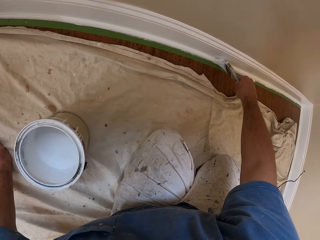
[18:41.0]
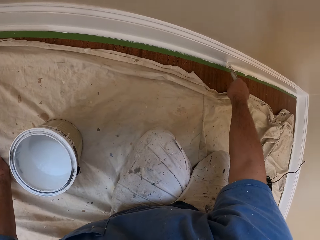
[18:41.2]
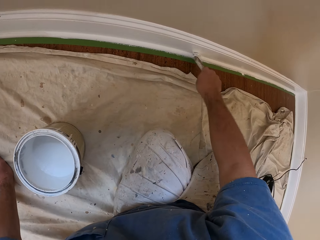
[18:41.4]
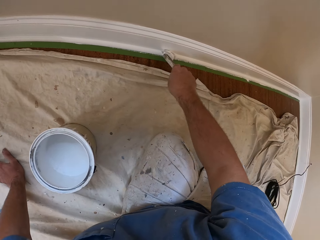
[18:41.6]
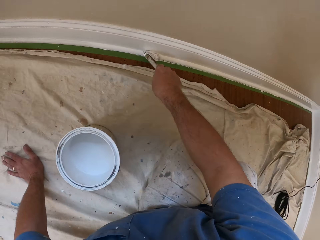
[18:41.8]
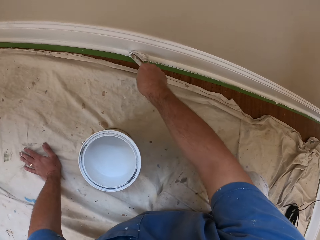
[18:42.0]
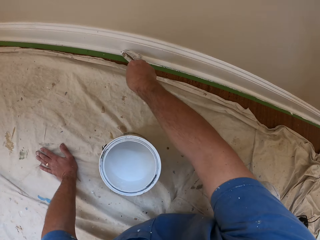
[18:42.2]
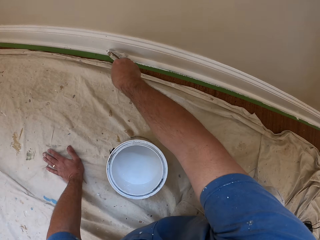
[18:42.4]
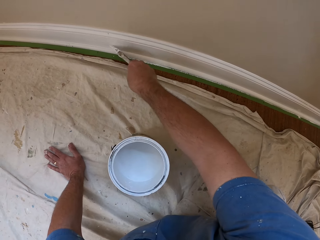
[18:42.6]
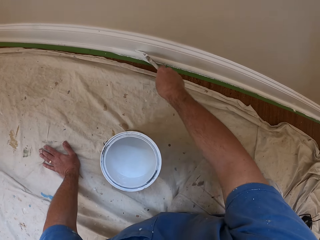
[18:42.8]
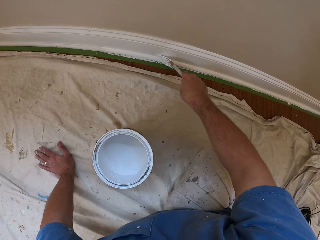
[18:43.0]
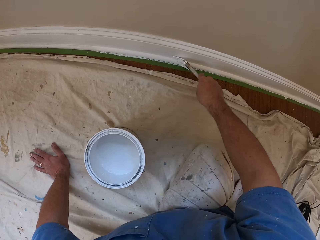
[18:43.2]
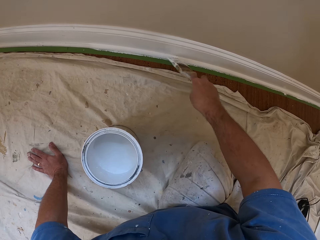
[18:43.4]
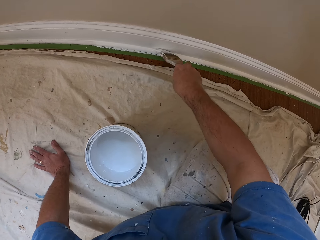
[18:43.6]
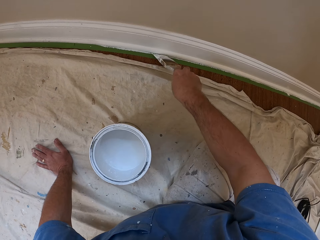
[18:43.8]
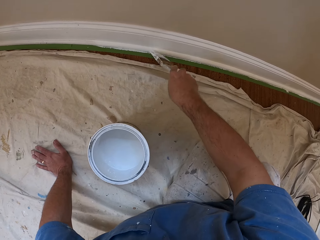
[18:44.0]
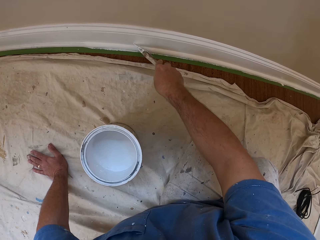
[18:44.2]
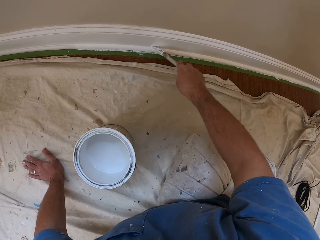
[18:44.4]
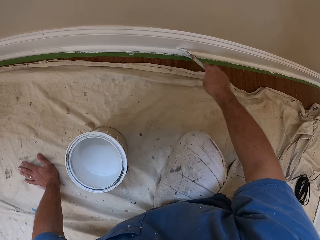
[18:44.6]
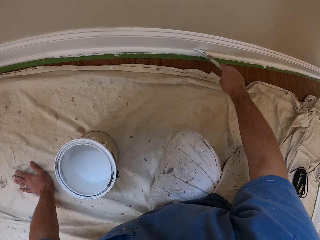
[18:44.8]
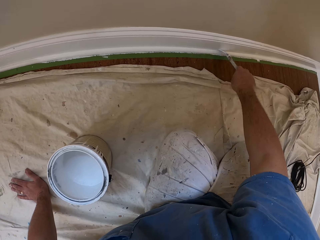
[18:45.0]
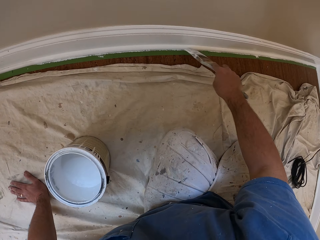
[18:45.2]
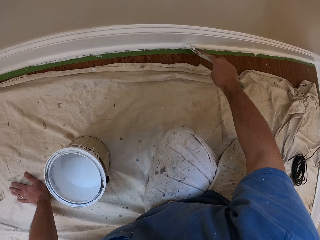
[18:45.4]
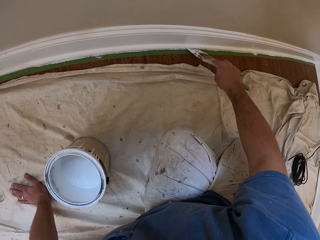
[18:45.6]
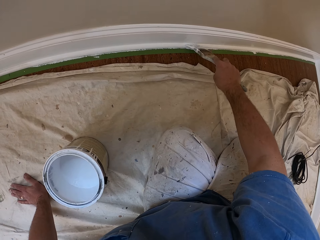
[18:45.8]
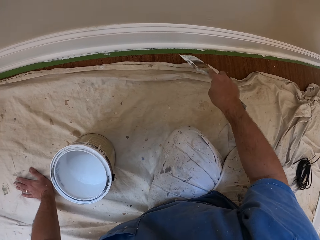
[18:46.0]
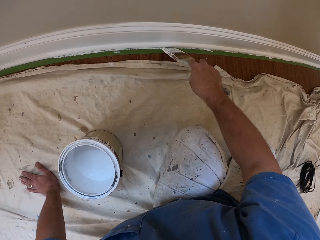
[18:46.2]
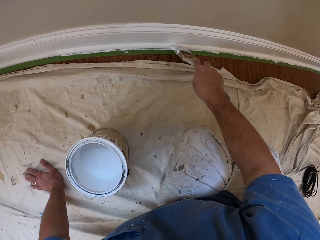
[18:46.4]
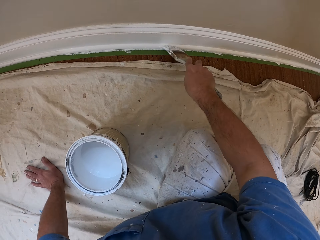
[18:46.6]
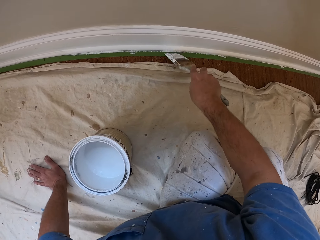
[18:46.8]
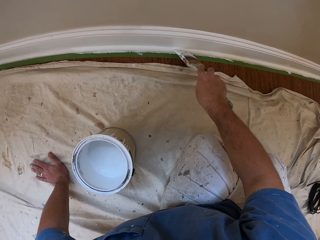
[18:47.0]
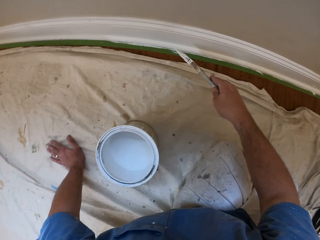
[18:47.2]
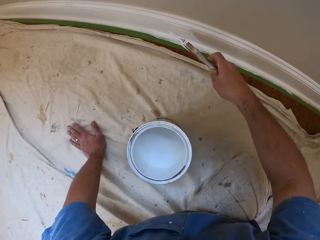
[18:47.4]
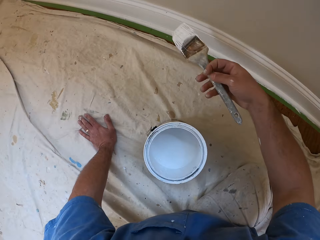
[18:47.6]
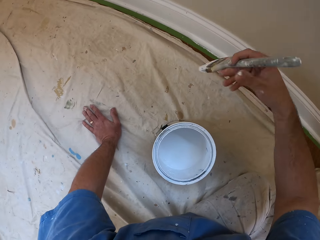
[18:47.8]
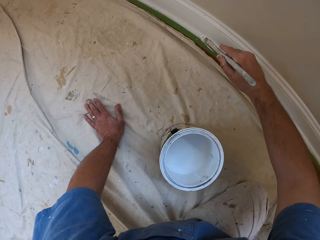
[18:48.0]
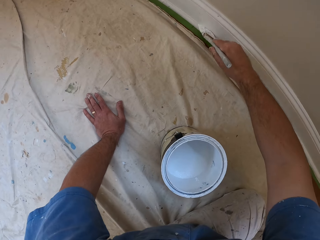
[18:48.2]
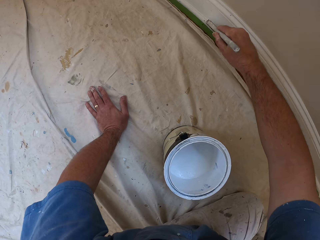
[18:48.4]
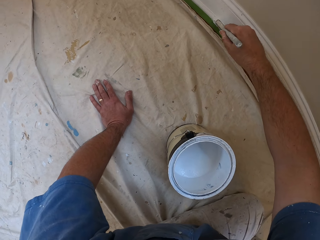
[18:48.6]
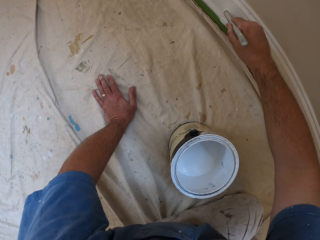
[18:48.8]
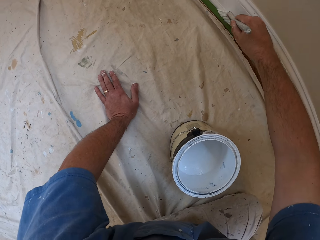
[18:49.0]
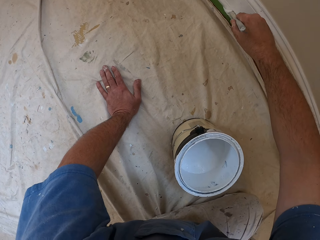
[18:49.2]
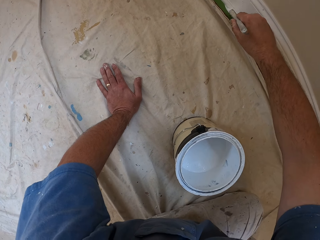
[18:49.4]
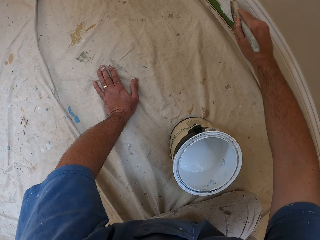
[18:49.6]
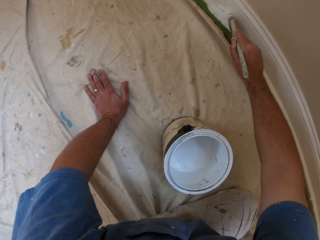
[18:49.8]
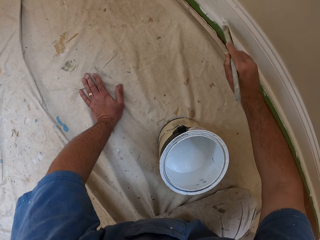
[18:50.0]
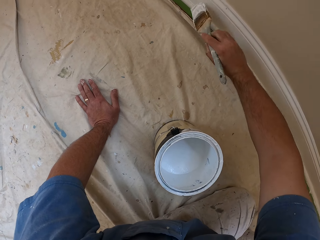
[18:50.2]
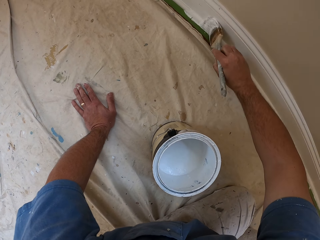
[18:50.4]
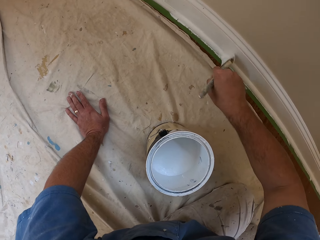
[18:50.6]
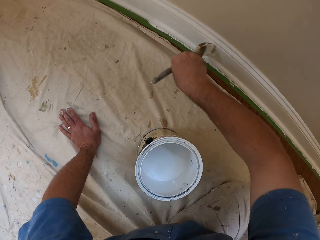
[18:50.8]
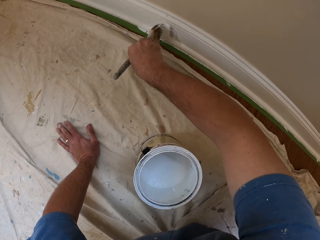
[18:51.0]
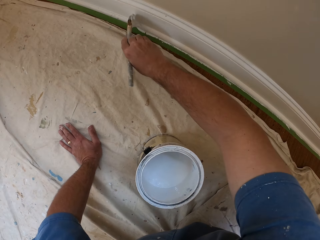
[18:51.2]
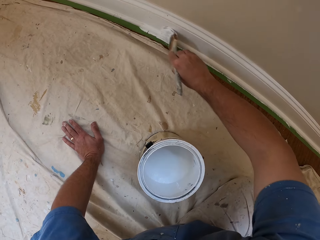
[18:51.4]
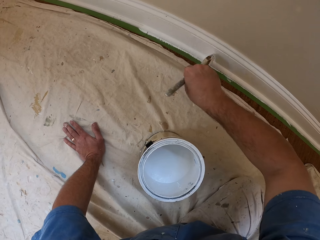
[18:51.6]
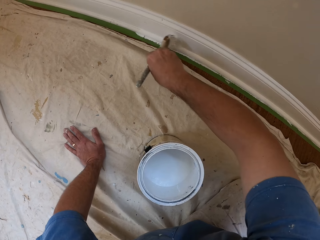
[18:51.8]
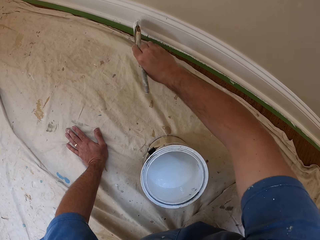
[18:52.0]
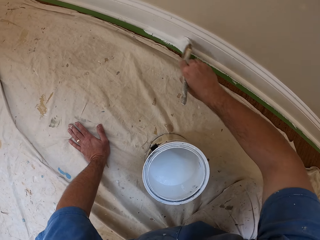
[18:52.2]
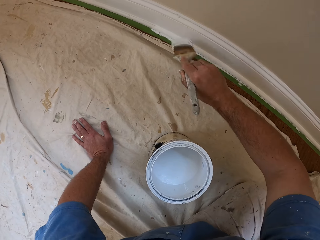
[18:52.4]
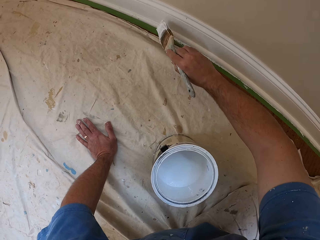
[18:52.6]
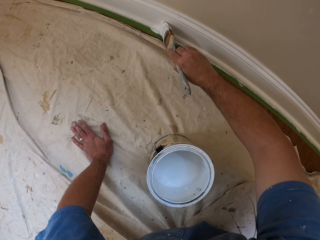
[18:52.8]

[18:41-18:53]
The camera wearer turns the brush. They resume painting the skirting of the wall with the brush.

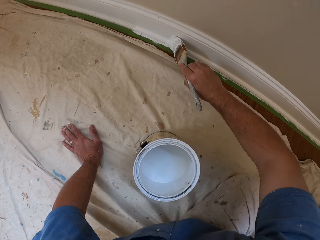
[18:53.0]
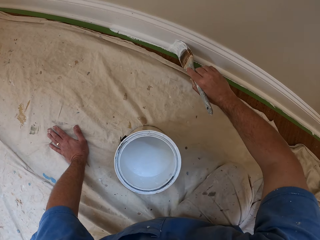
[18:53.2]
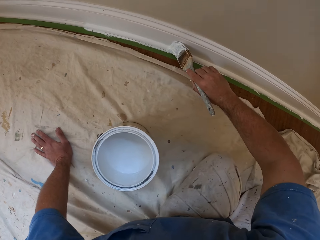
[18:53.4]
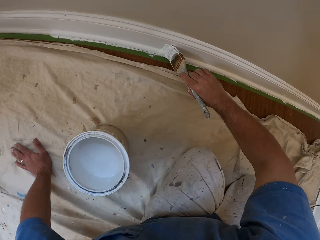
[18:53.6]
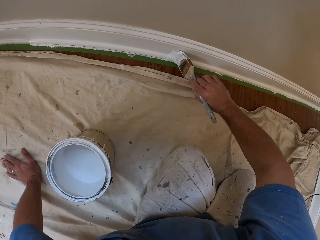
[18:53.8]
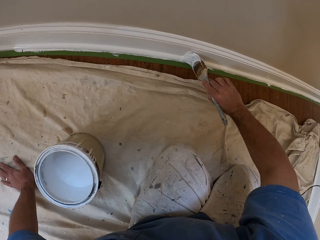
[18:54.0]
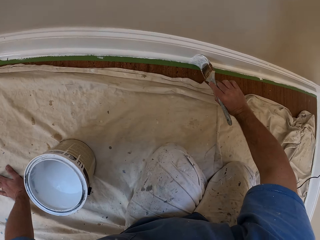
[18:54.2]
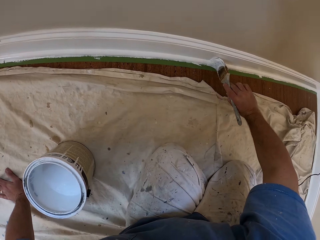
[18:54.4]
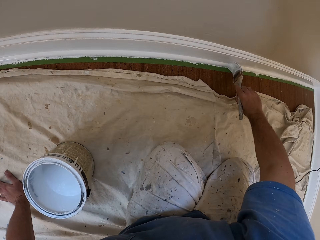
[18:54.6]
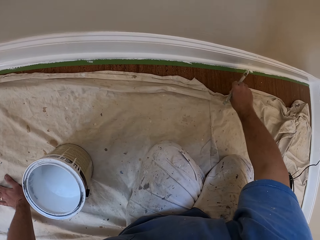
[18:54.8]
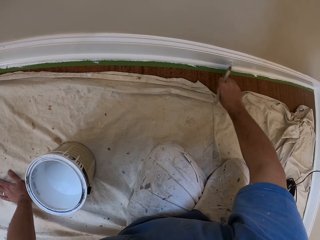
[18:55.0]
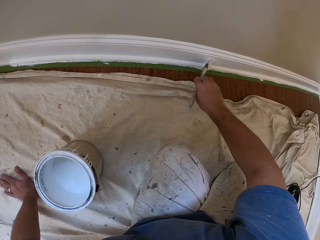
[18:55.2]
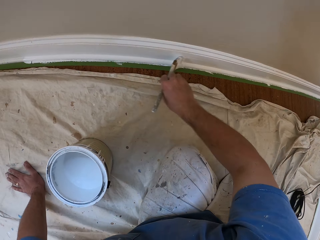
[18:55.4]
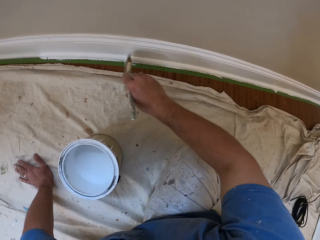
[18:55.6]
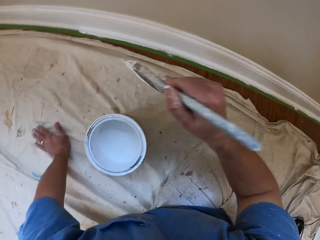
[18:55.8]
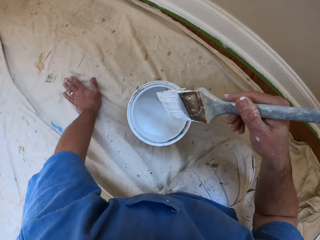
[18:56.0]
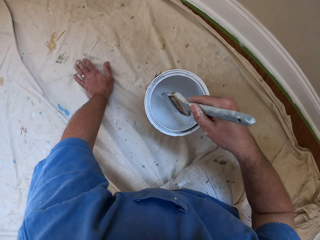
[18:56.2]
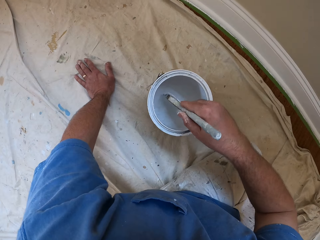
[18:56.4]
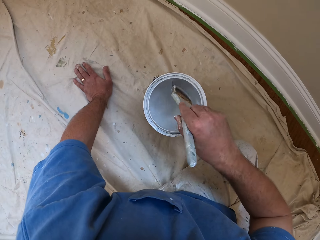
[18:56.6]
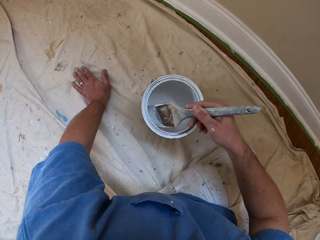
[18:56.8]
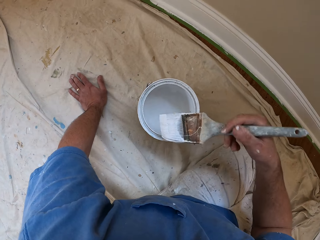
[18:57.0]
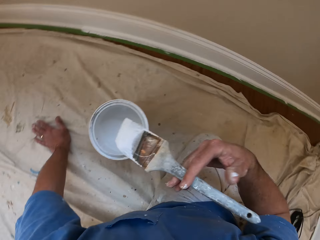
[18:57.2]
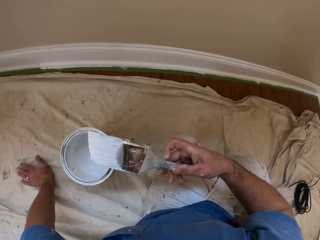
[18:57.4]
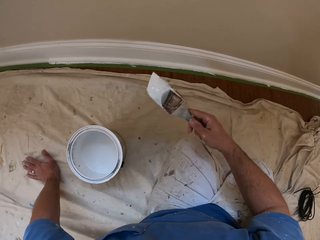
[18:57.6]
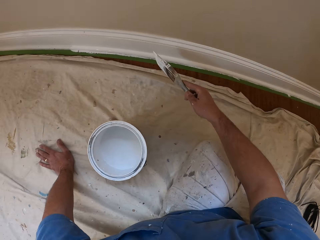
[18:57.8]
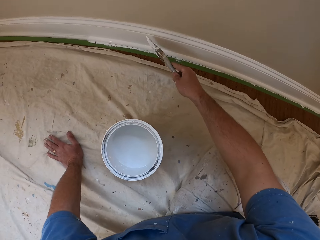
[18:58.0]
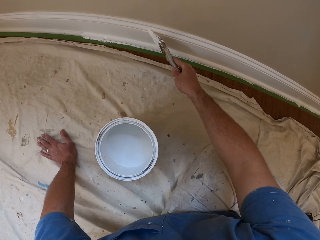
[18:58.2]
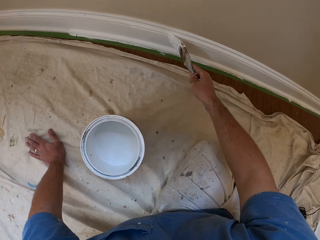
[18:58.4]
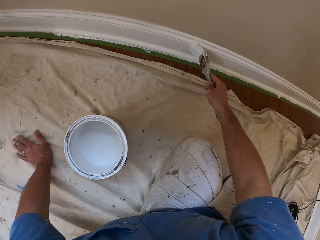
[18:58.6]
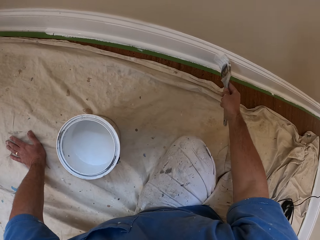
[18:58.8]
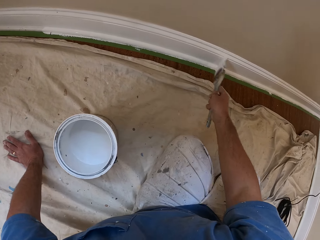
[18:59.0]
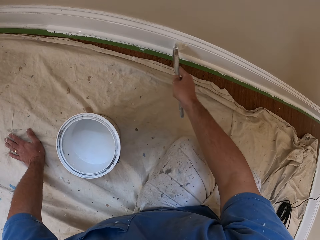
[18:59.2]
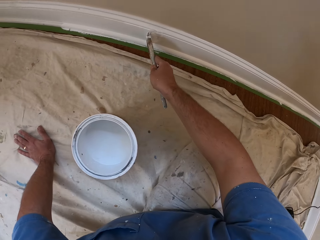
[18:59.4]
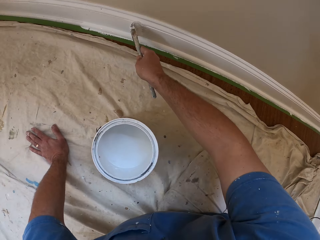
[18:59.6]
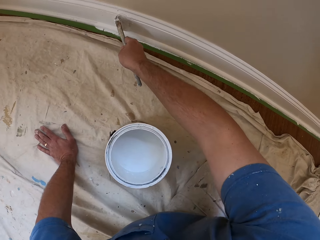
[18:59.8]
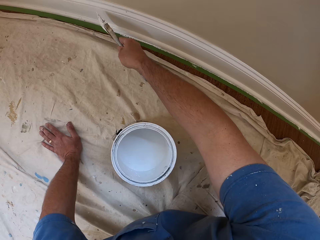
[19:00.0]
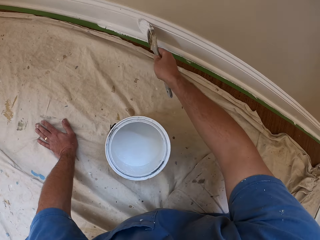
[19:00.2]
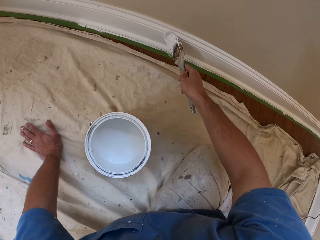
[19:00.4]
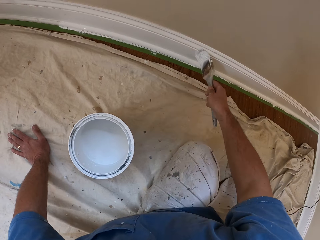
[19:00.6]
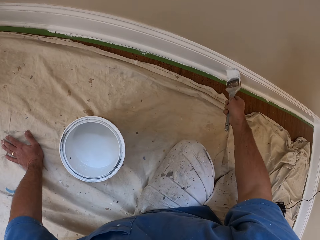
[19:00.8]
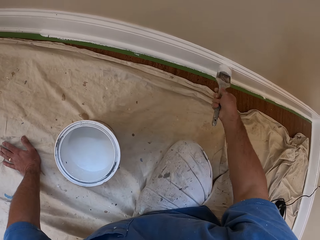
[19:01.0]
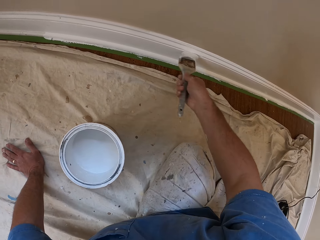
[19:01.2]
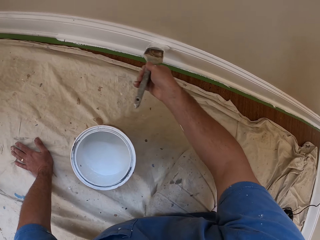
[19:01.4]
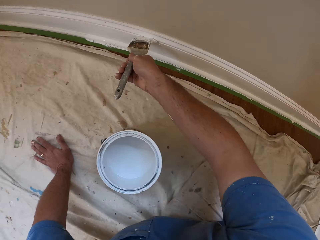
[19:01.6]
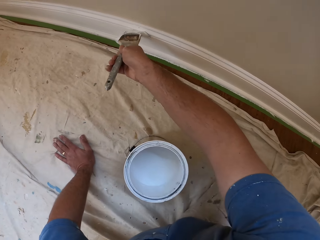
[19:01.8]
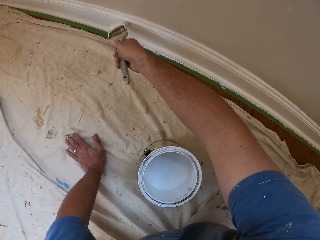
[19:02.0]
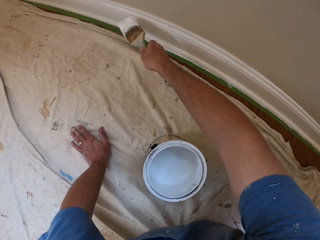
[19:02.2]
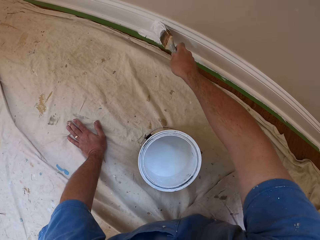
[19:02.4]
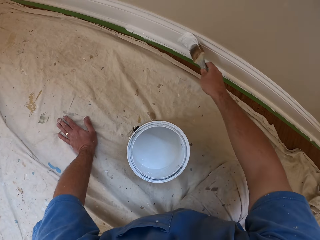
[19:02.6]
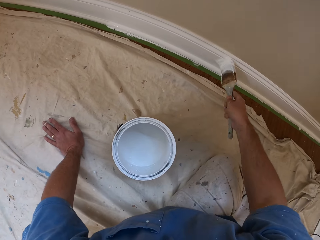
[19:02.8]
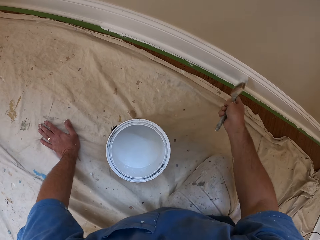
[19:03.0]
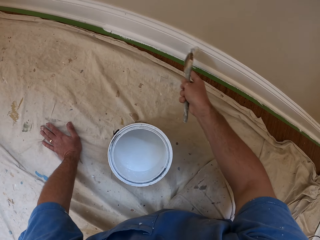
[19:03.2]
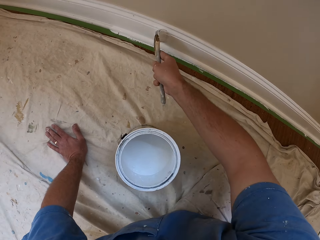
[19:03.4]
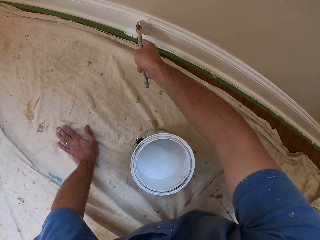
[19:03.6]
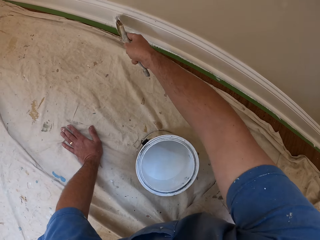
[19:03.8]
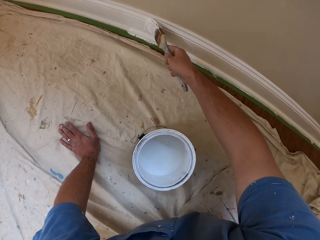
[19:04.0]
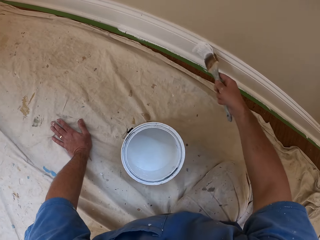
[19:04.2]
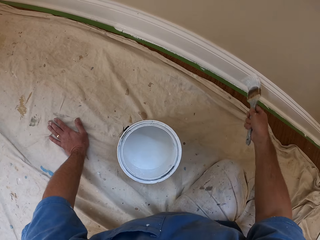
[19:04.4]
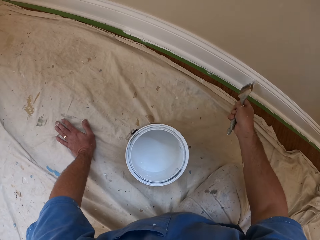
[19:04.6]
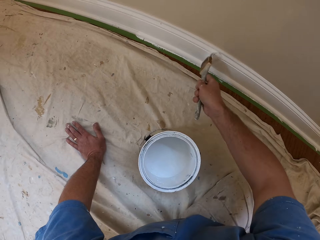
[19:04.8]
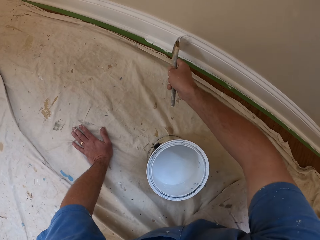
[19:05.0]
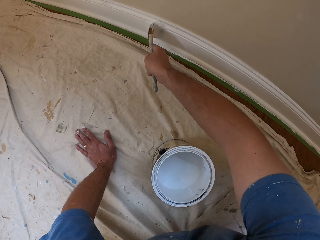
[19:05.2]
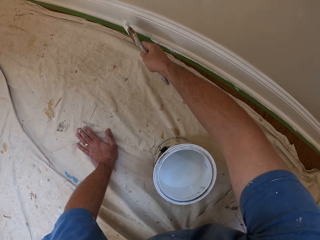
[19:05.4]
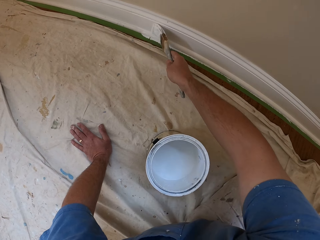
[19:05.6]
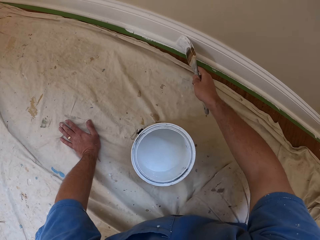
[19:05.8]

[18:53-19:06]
The camera wearer dips the brush into the paint can. They paint the skirting of the wall with the brush.
